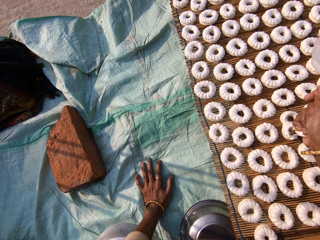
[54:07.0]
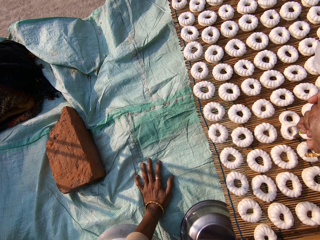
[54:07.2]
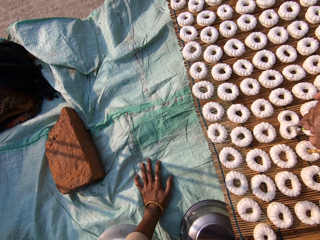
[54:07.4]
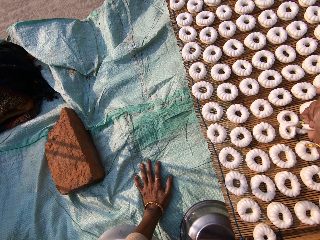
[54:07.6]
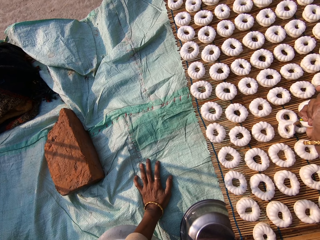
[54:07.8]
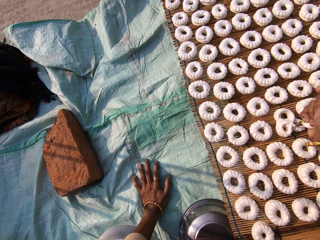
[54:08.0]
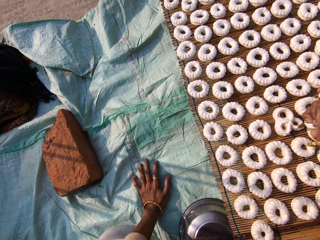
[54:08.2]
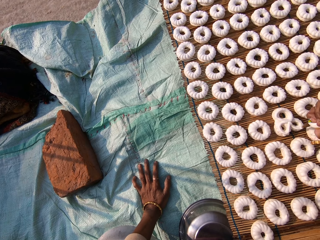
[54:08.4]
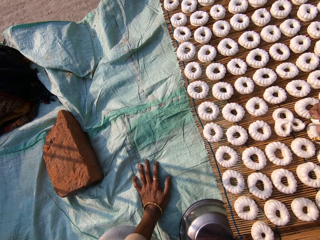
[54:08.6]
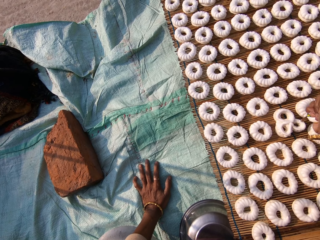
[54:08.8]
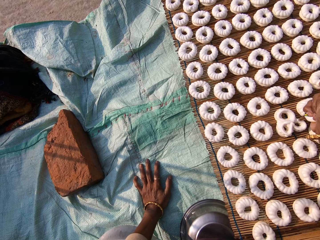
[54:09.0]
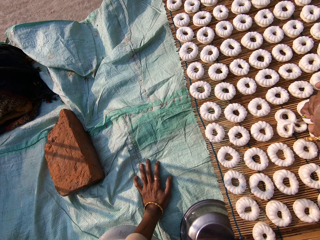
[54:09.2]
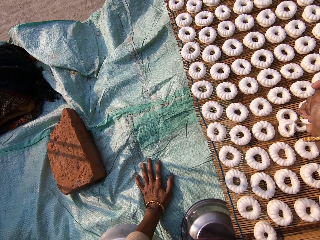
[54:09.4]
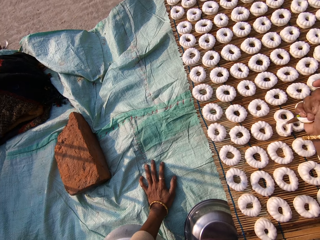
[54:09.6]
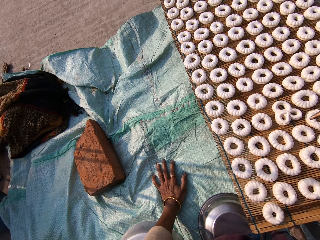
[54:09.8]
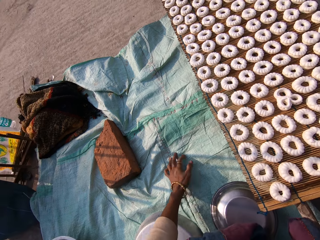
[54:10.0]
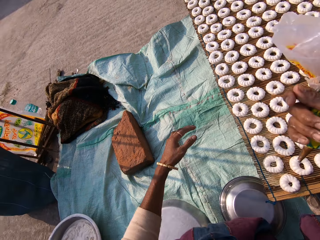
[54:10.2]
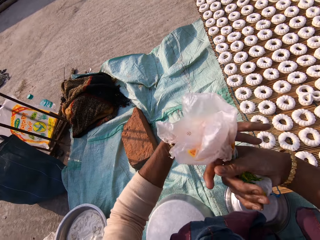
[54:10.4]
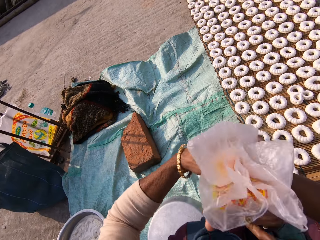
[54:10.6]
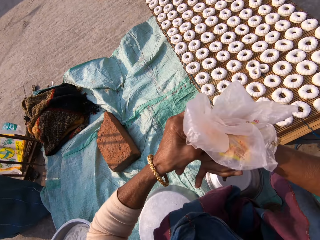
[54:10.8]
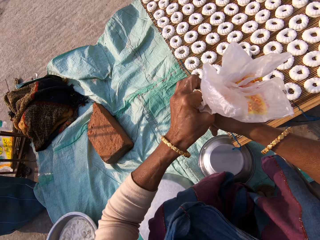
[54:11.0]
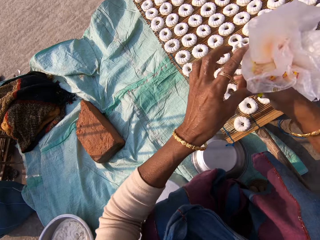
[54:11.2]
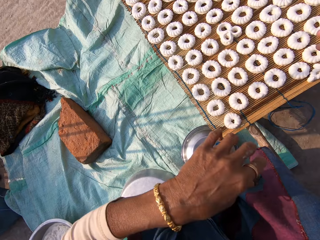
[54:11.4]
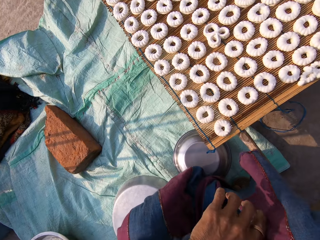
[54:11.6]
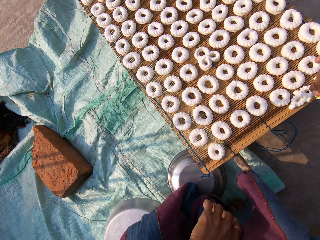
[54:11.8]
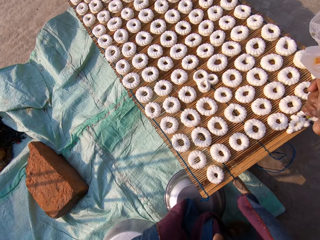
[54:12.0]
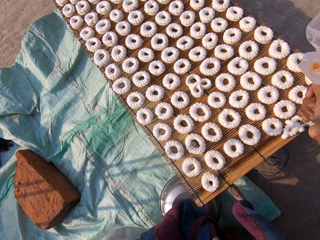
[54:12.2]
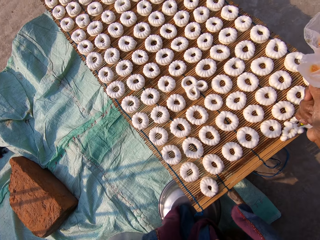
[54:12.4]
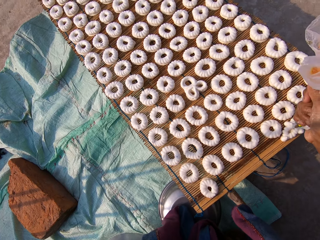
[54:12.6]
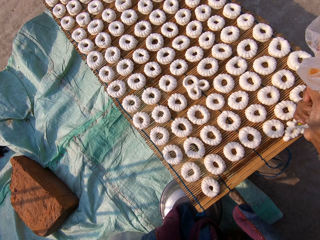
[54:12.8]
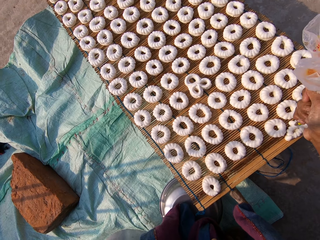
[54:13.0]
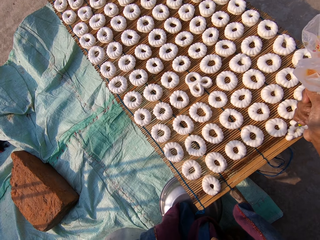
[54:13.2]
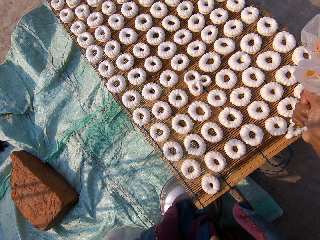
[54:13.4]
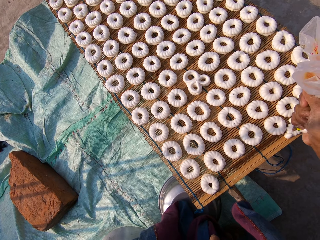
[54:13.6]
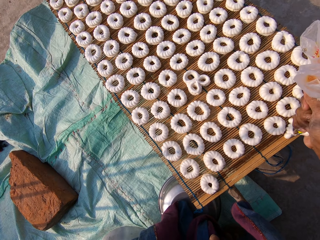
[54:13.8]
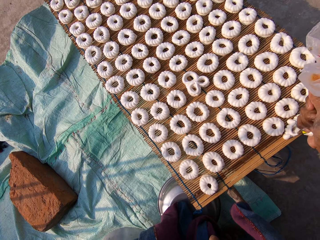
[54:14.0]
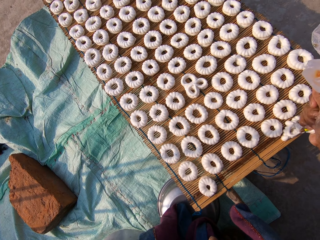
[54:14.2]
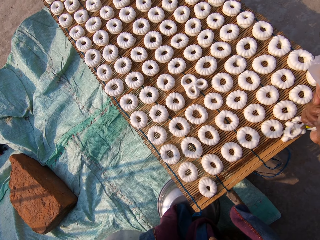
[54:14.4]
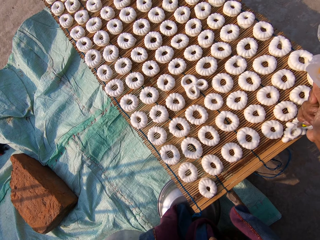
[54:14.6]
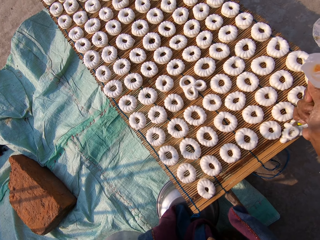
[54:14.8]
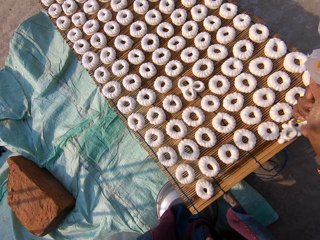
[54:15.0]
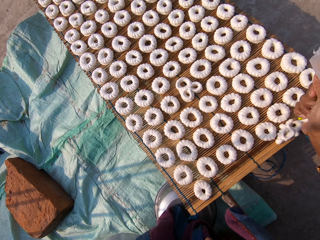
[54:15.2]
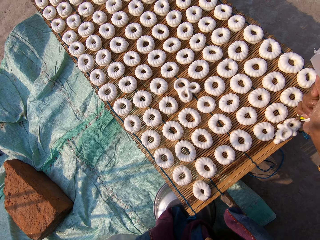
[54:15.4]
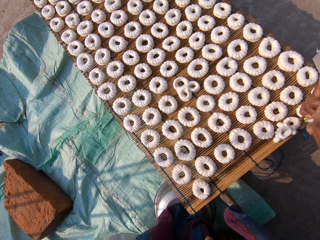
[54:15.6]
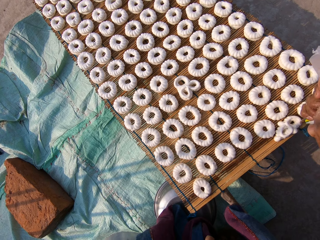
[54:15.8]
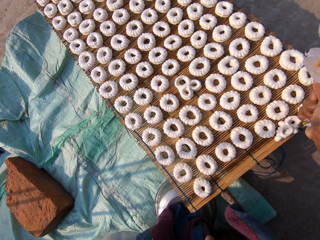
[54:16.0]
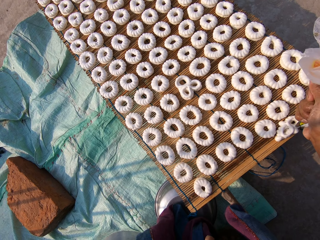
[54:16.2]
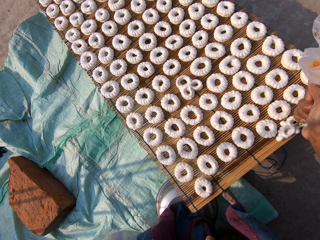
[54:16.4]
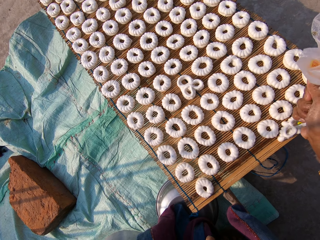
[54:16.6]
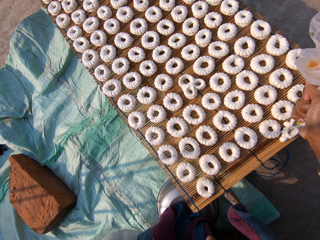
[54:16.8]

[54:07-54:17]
The camera wearer twists paper with both hands. She presses the piping bag with both hands. She puts cream on the doughs on the mat with the piping bag in her right hand.

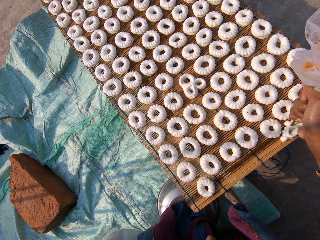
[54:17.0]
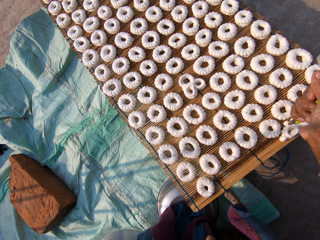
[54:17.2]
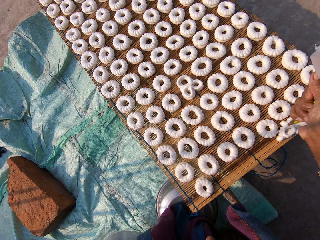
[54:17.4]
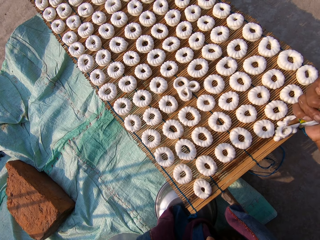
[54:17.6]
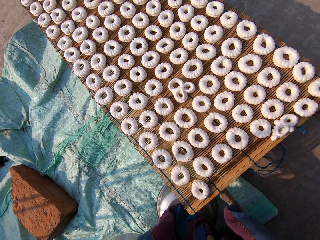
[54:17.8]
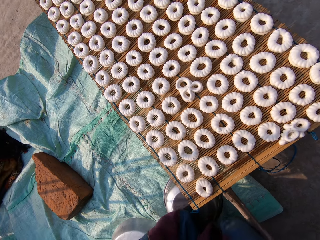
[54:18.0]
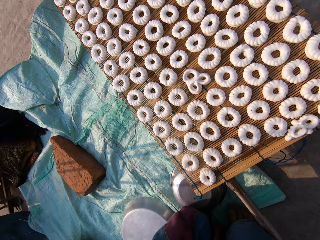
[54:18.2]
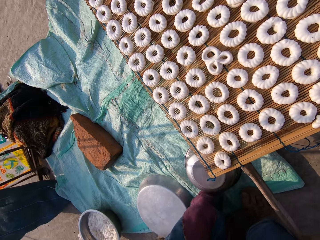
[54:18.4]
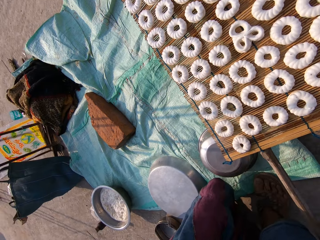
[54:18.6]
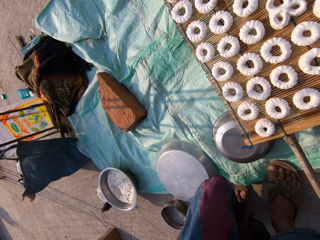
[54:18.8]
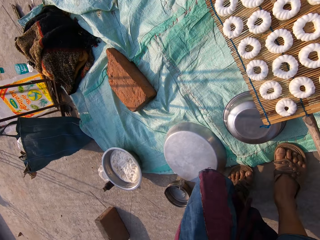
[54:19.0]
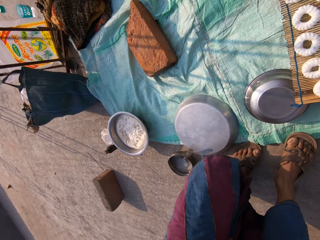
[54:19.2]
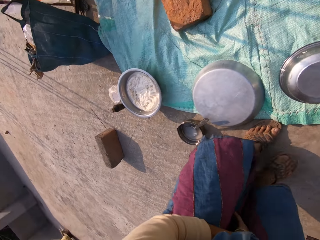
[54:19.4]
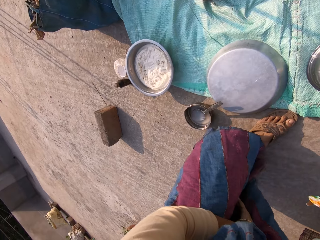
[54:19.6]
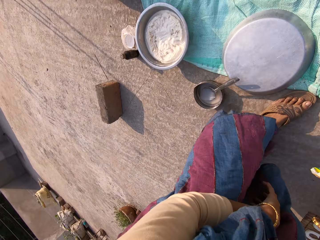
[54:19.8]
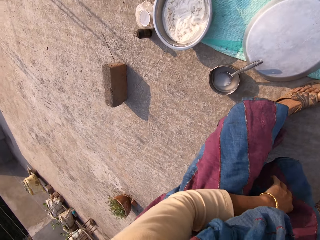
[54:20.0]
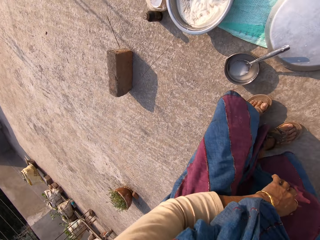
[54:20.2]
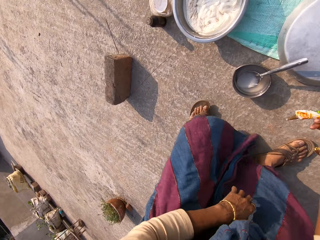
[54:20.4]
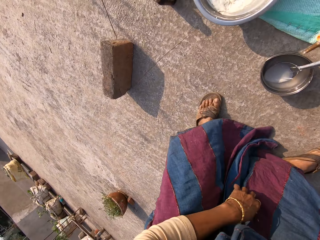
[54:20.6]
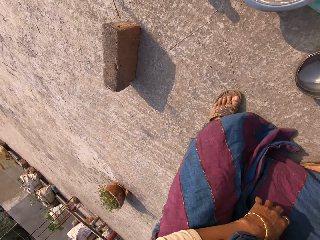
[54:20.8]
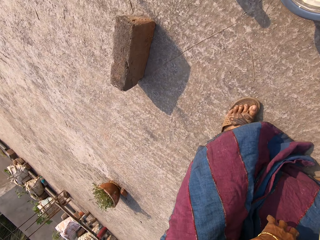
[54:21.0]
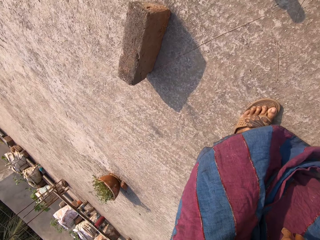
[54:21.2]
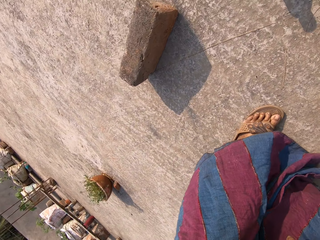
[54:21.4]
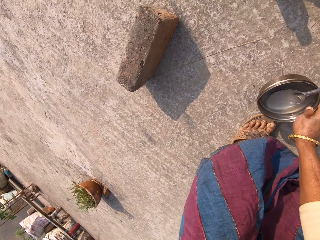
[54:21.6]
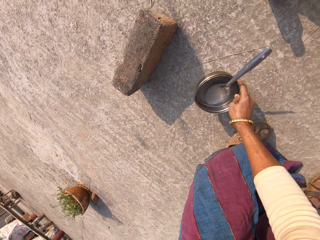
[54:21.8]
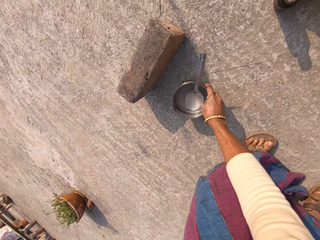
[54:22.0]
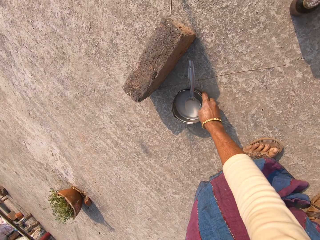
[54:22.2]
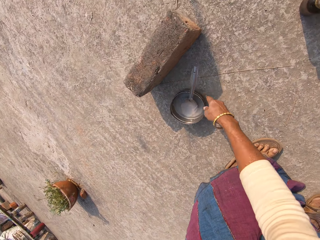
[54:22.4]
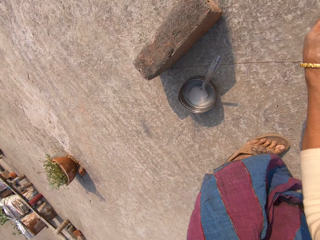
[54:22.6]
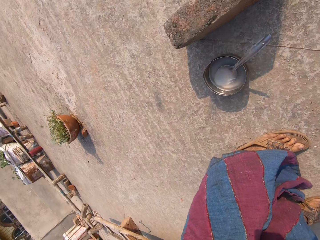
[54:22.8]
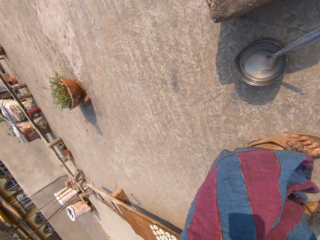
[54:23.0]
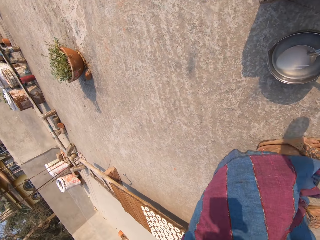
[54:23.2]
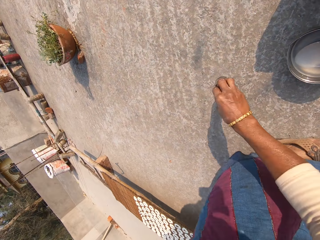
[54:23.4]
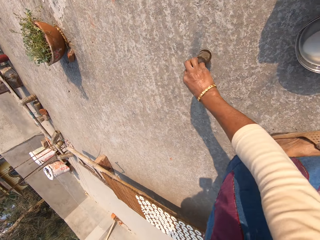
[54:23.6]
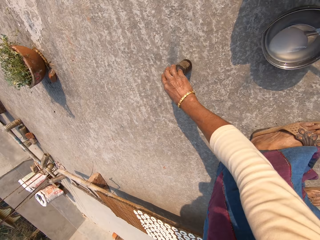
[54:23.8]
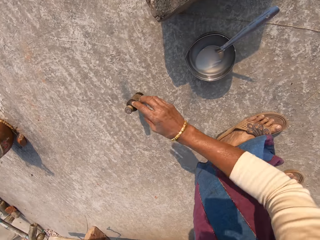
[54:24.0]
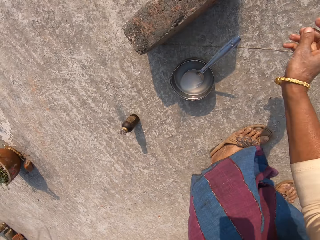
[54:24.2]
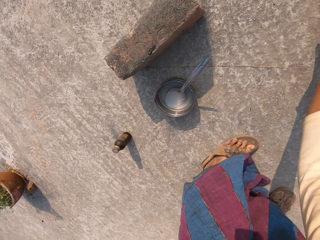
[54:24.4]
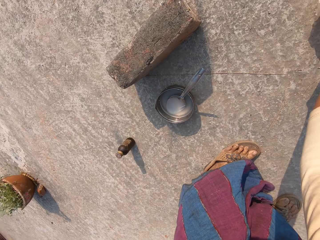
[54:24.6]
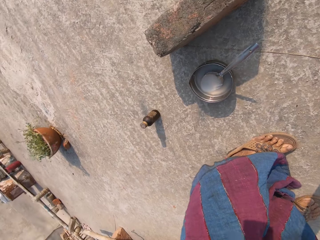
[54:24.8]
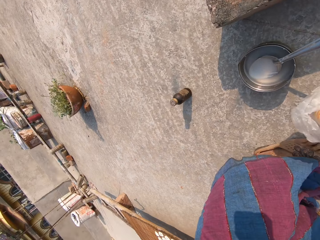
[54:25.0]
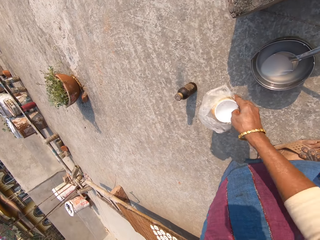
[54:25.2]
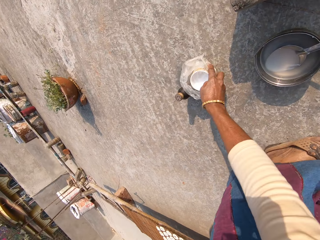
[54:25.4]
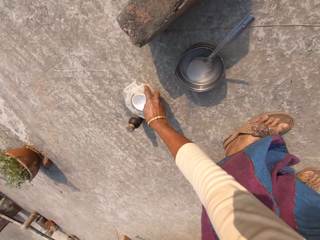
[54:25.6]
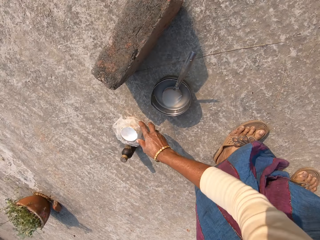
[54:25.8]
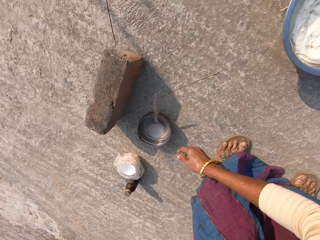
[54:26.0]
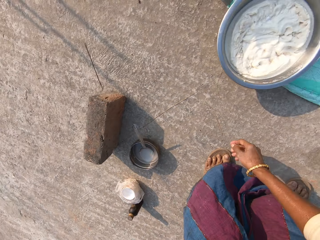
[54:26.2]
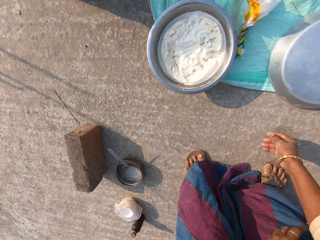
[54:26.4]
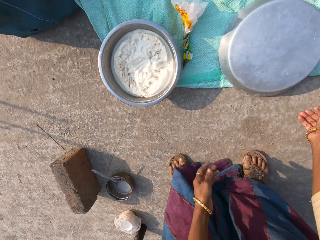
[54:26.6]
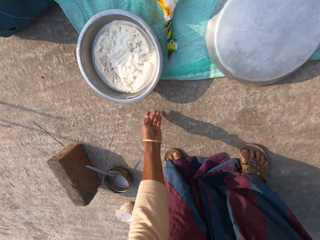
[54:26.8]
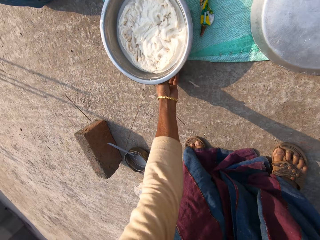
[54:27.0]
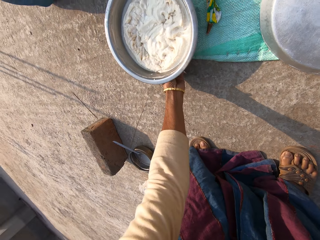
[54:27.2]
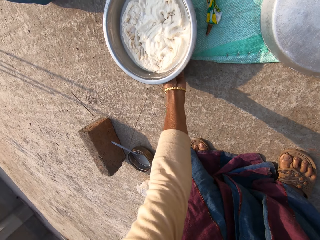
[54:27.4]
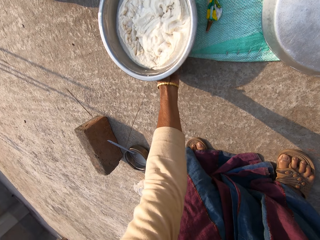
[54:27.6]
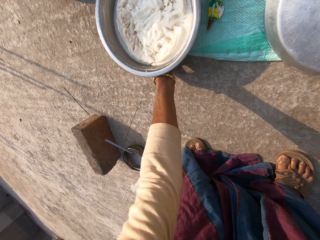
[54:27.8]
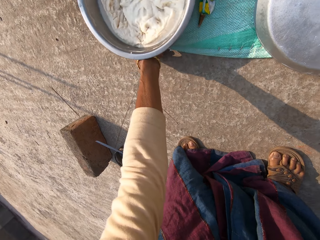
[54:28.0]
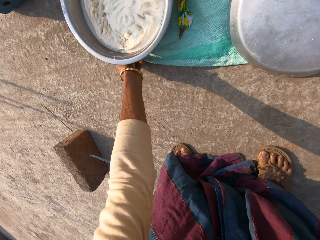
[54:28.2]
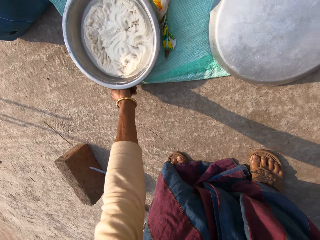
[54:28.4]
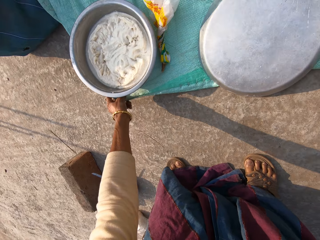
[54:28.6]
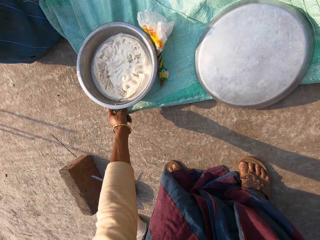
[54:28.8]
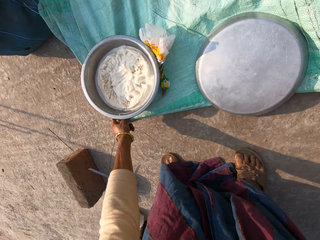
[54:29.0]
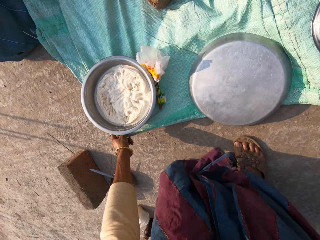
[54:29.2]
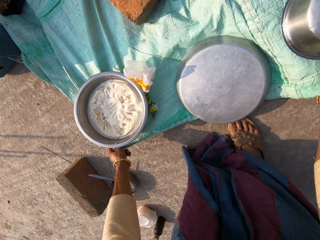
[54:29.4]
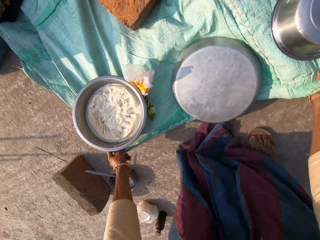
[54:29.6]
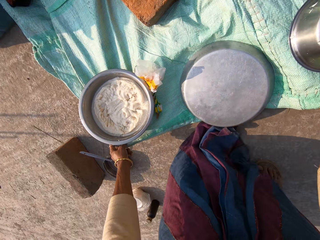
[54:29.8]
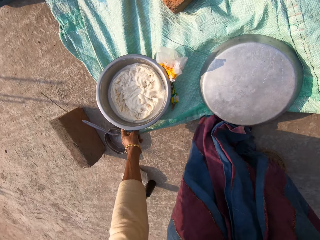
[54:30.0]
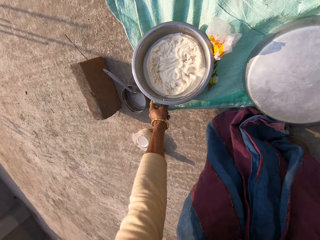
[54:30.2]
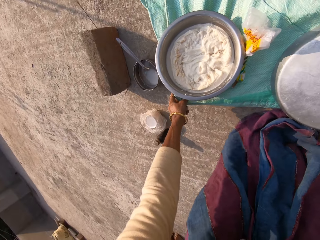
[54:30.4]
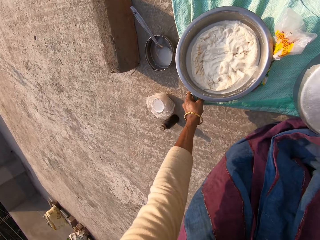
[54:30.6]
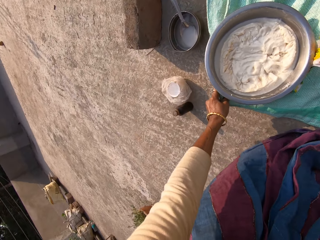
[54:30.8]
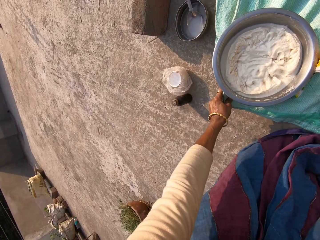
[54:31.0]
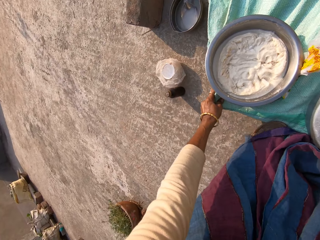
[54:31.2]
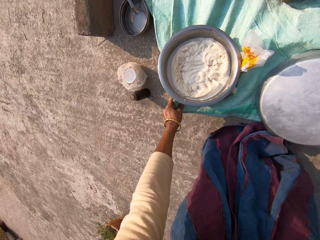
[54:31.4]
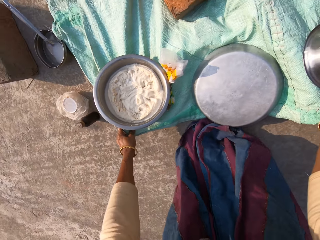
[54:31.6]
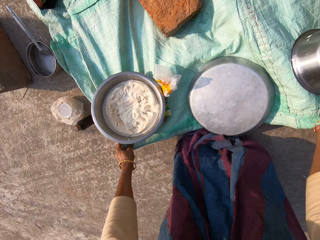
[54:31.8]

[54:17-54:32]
The camera wearer moves backward. She moves a plate and spoon on the ground with her right hand. She drops a bowl on the floor. She moves her hand to something. She moves a bottle on the ground with her right hand. She drops the bottle on the floor. She picks up a tin. She moves the plate on the ground with her right hand. She drops the tin. She moves the manilla paper on the floor. She pulls a sack on the ground with her left hand.
